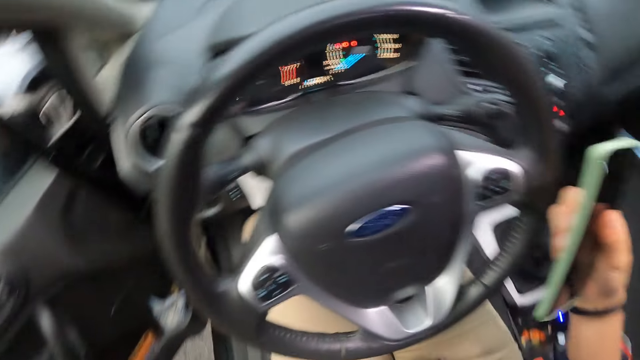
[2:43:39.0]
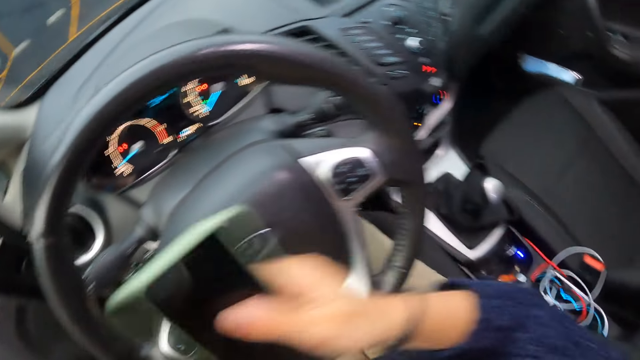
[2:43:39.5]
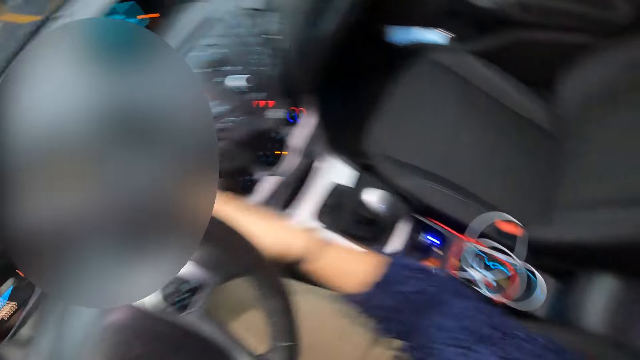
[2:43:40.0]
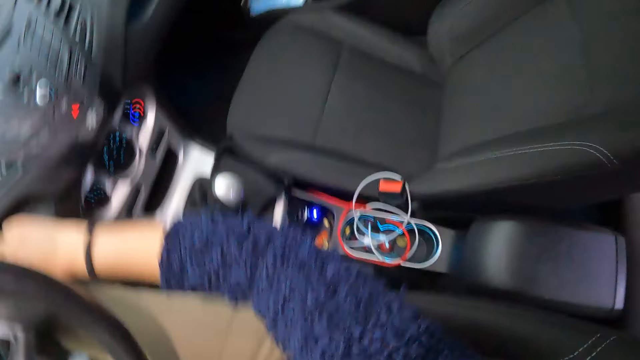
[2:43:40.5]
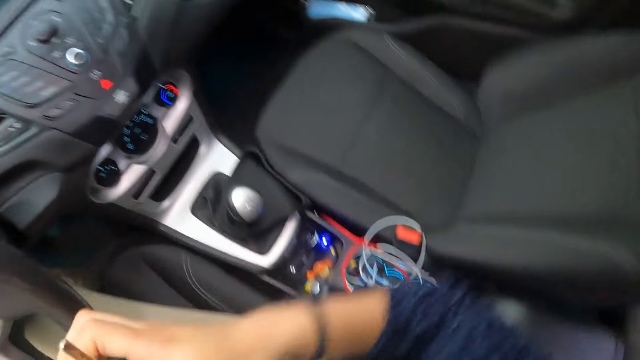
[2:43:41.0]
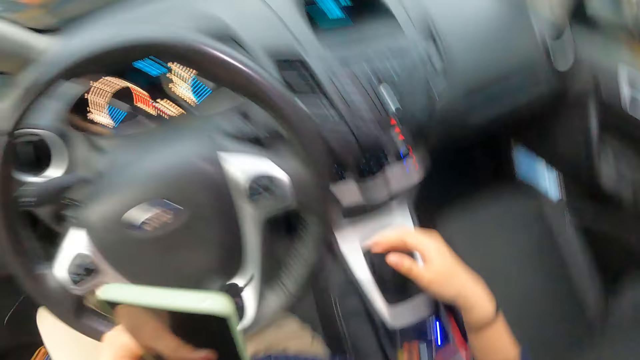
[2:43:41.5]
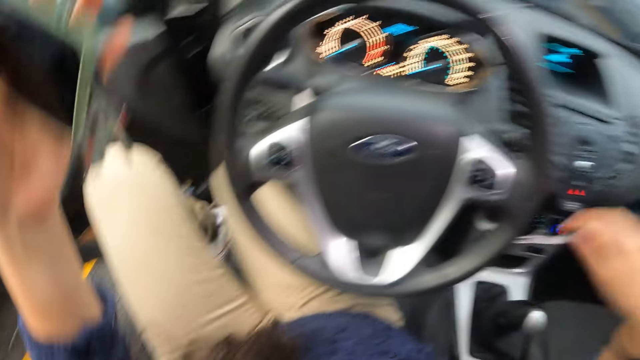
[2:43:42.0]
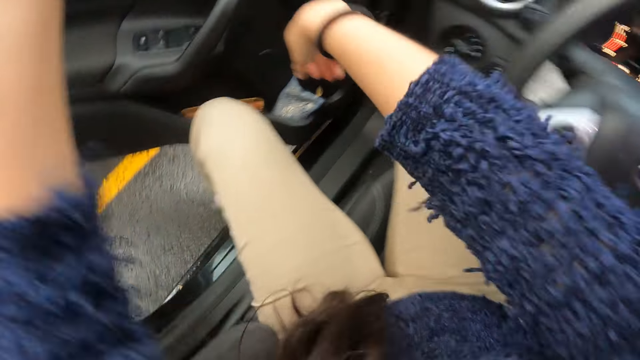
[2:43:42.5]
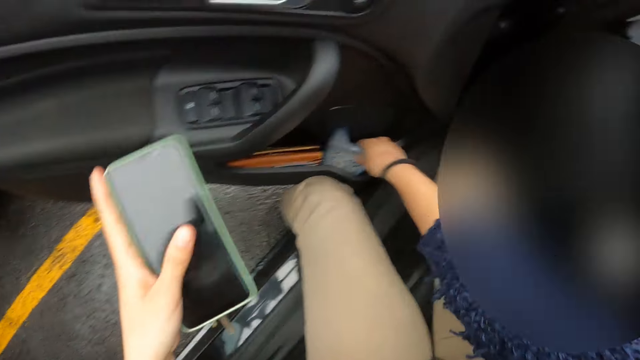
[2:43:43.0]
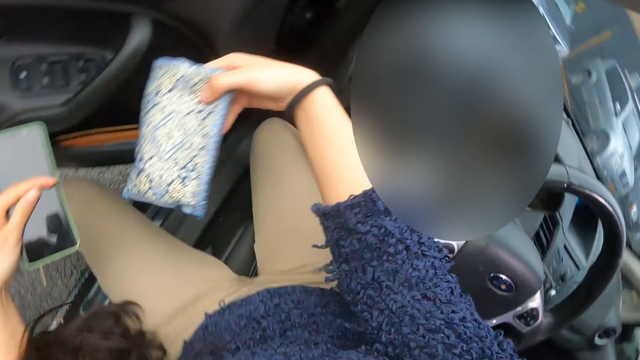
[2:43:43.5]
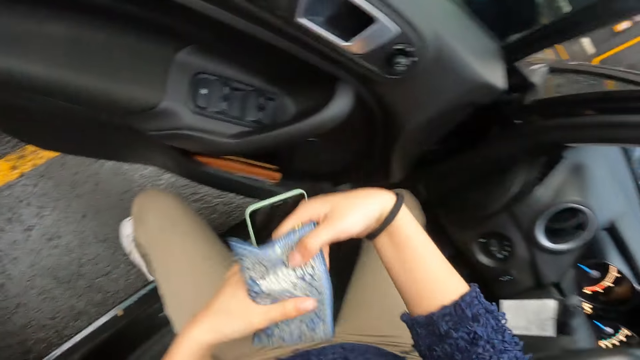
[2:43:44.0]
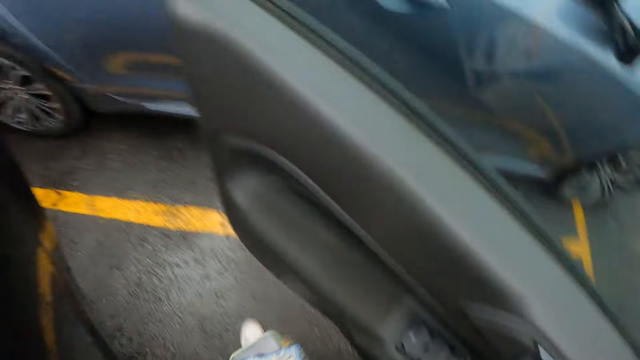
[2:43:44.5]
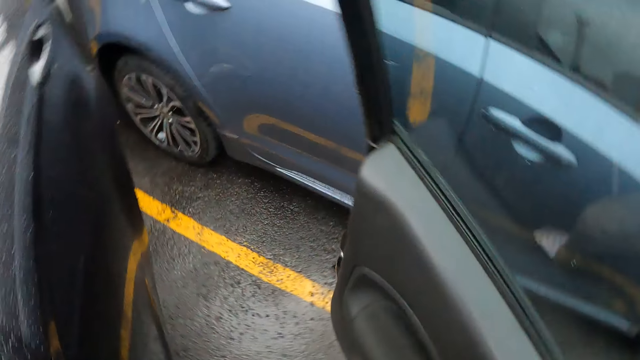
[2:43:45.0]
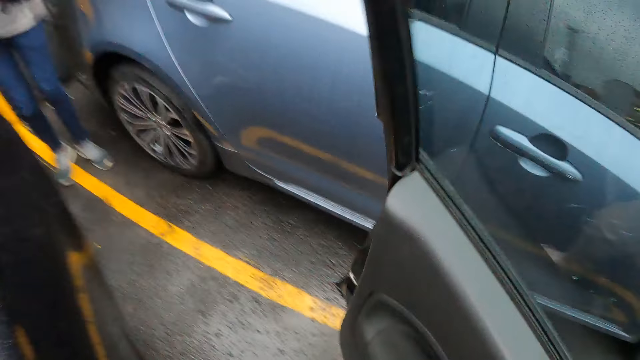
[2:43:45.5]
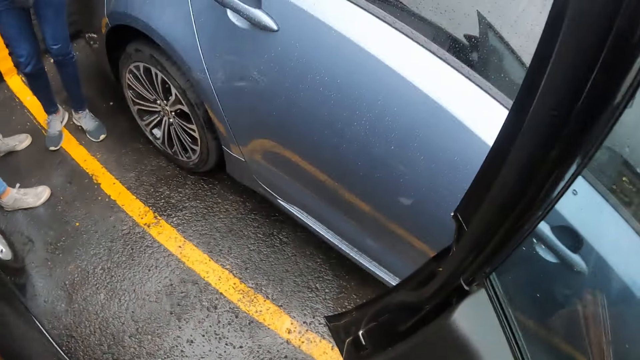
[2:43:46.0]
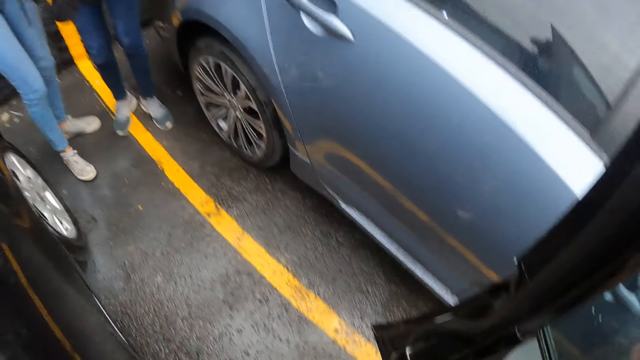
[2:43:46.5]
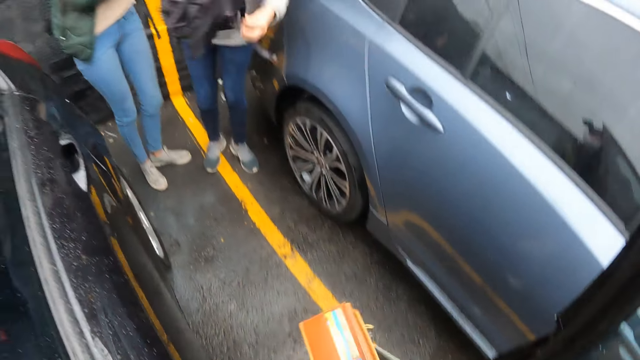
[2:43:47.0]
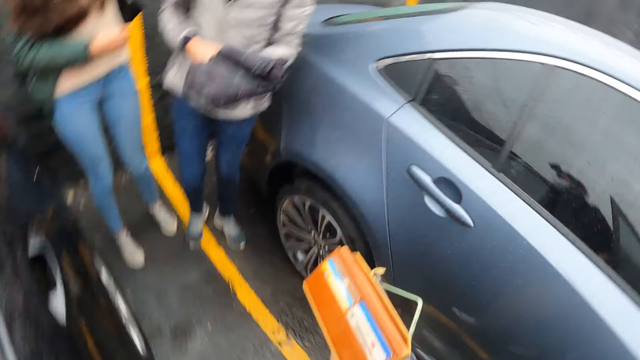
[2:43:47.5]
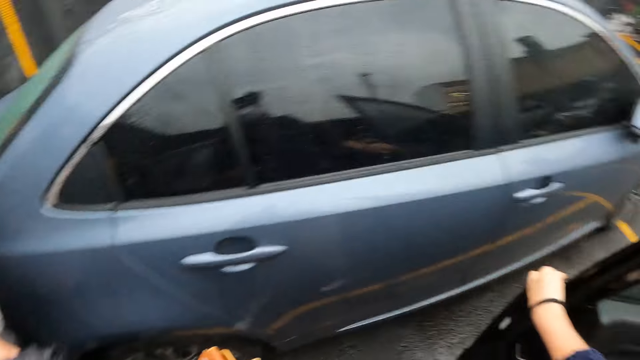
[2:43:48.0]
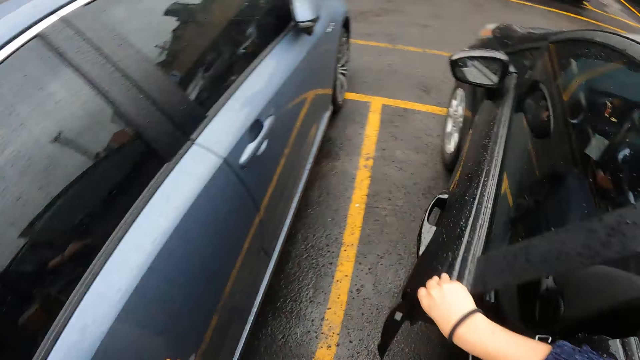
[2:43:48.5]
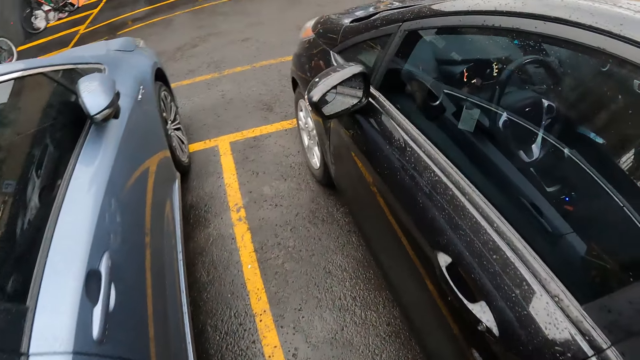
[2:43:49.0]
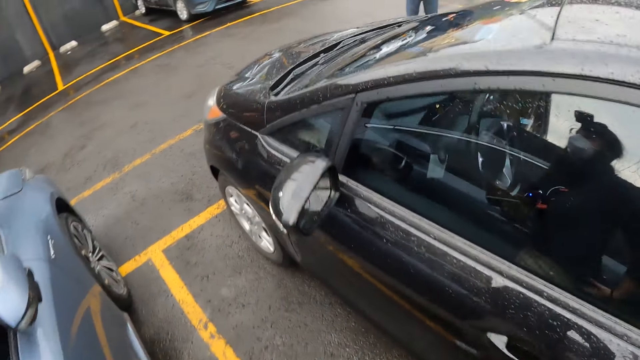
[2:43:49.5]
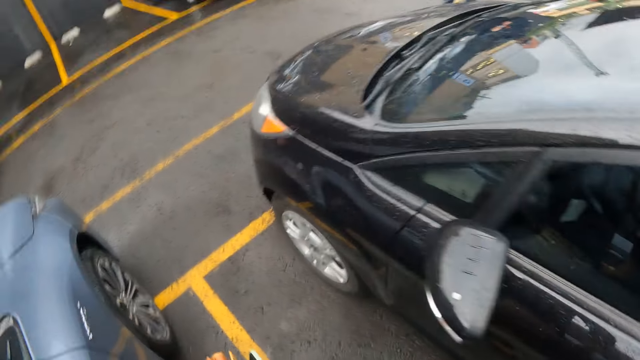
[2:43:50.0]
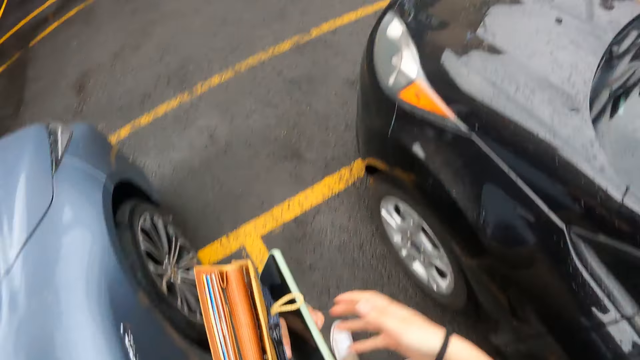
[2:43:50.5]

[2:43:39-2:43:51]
The camera wearer removes a car key from the car ignition with her right hand. She passes the car key from her right hand to her left hand. She picks a small bag from the car door compartment with her right hand. She steps out of the car. She passes the small bag from her right hand to her left hand. She closes the car door with her right hand.

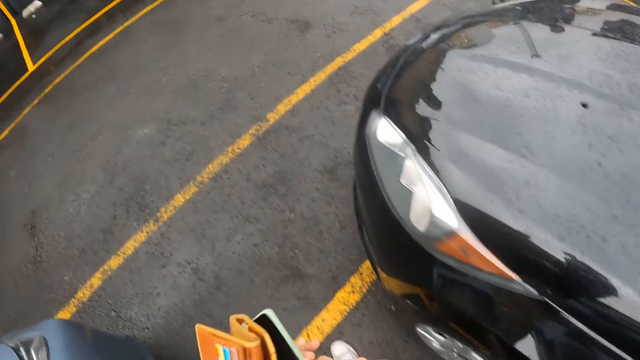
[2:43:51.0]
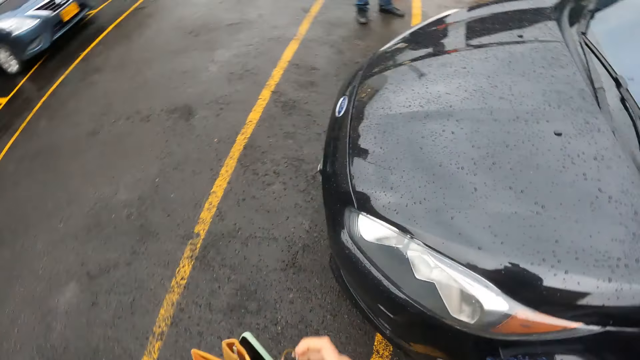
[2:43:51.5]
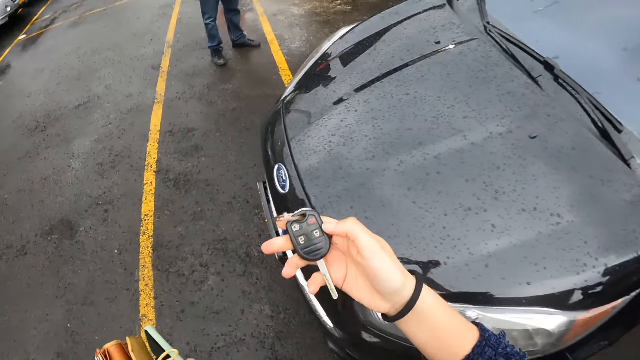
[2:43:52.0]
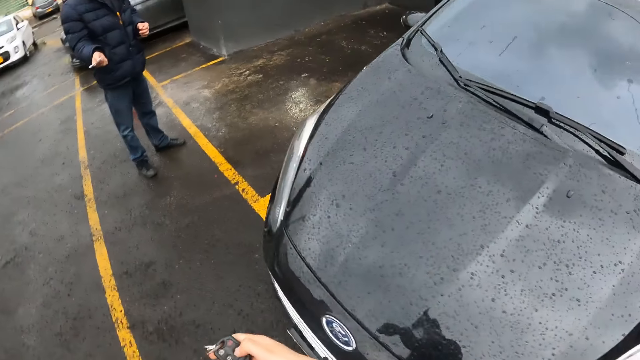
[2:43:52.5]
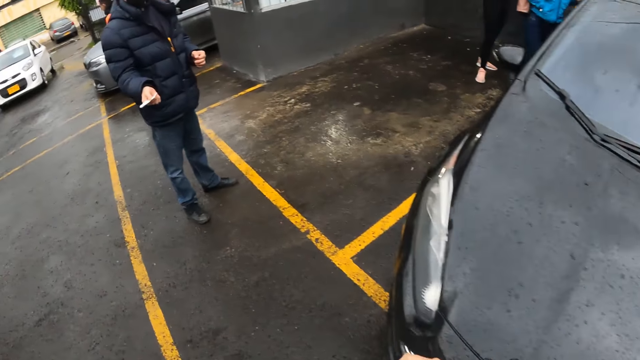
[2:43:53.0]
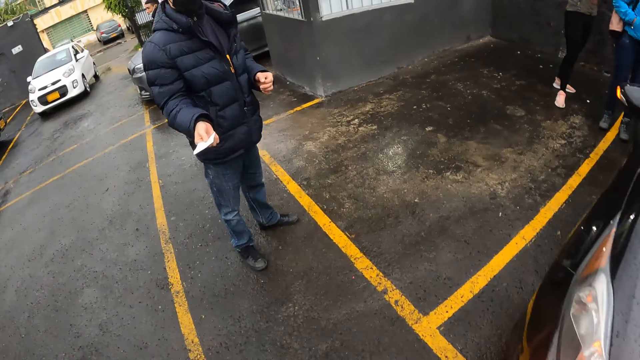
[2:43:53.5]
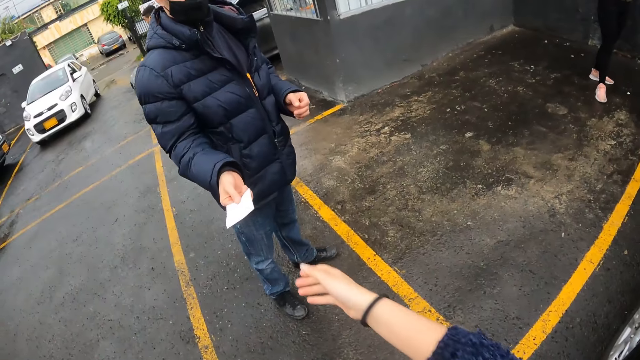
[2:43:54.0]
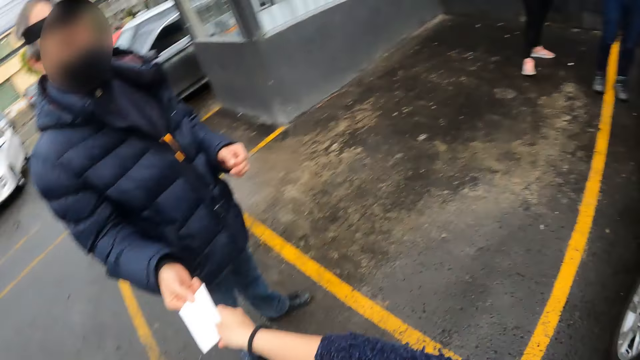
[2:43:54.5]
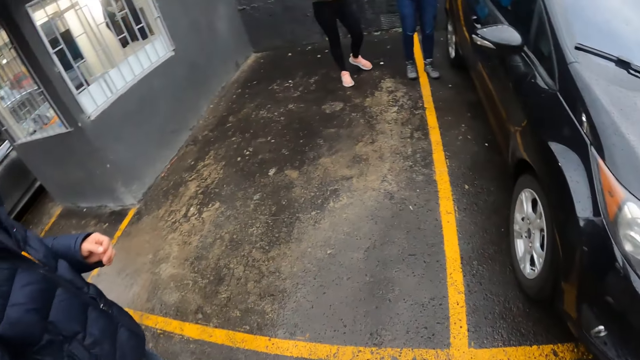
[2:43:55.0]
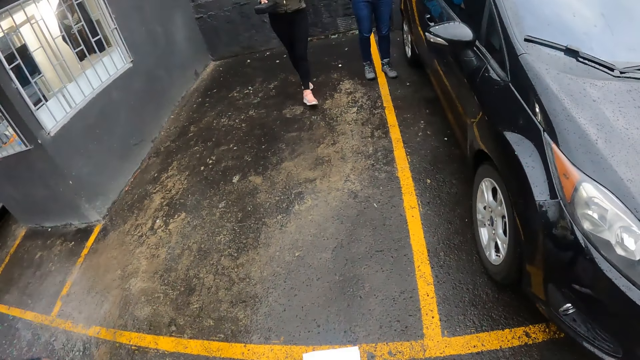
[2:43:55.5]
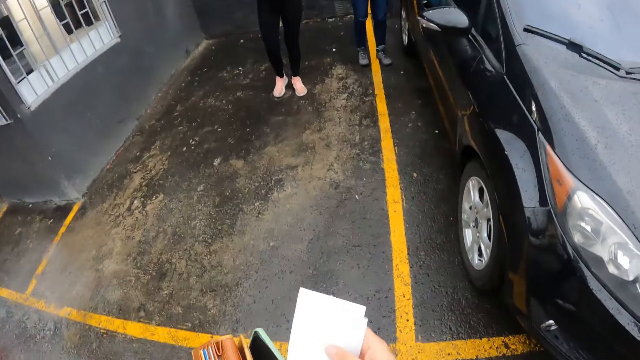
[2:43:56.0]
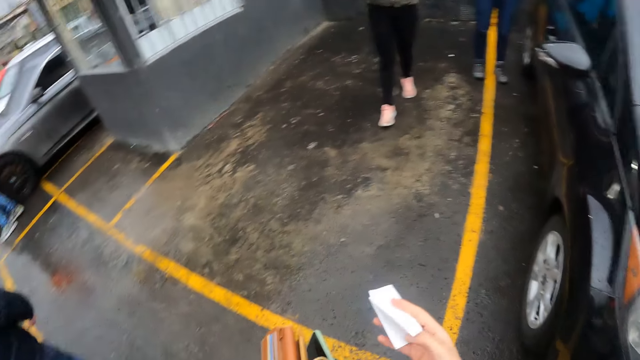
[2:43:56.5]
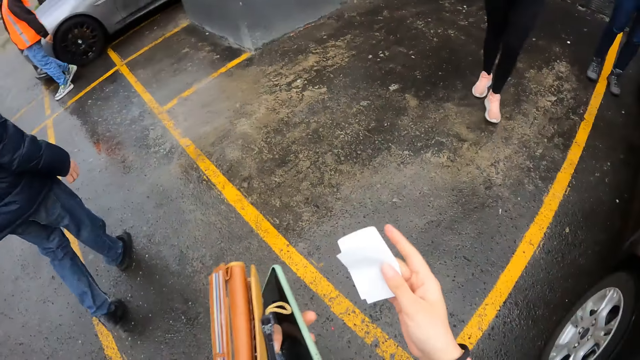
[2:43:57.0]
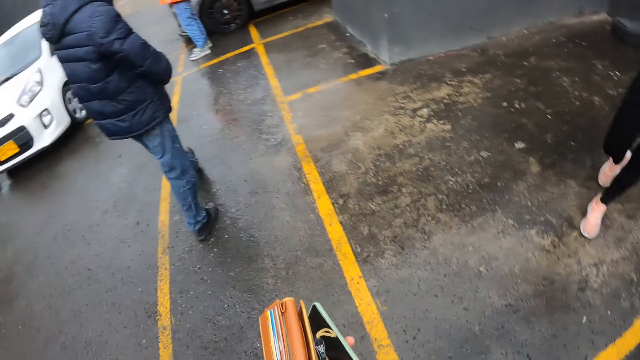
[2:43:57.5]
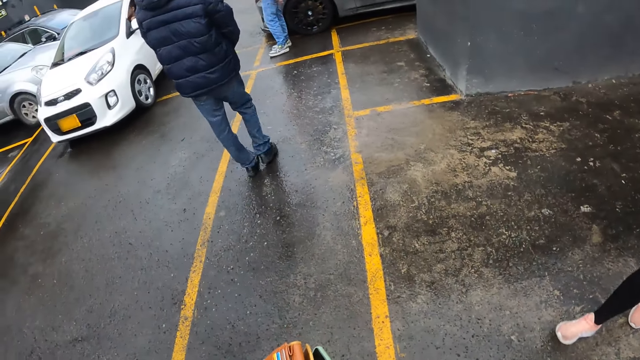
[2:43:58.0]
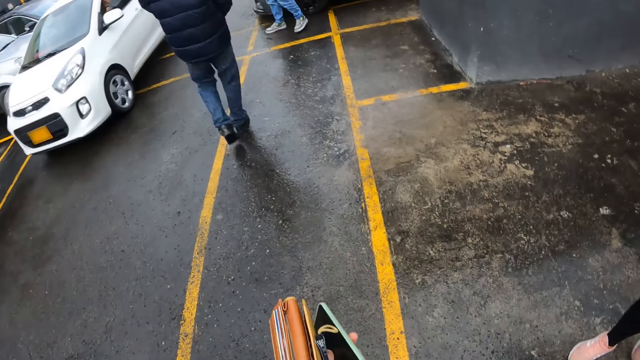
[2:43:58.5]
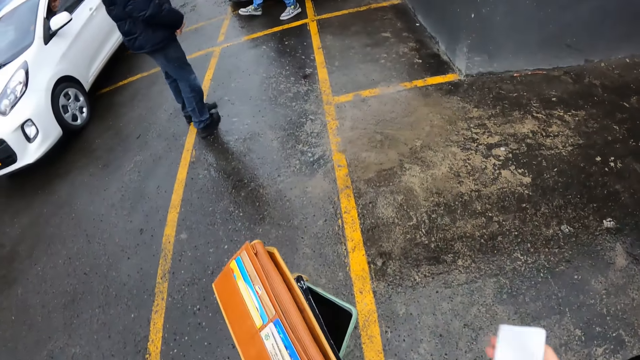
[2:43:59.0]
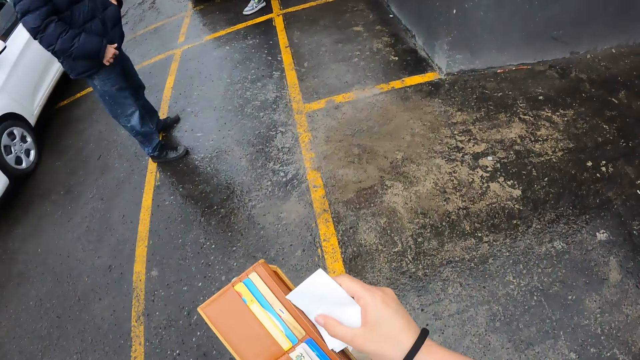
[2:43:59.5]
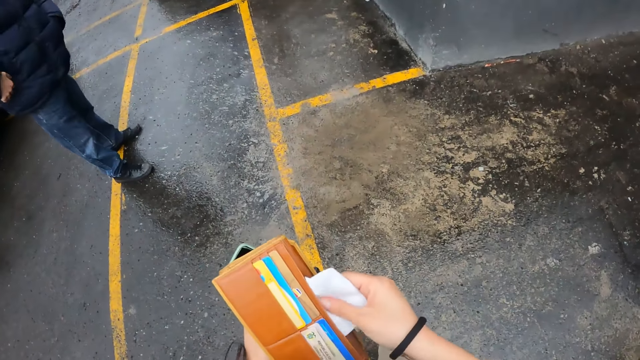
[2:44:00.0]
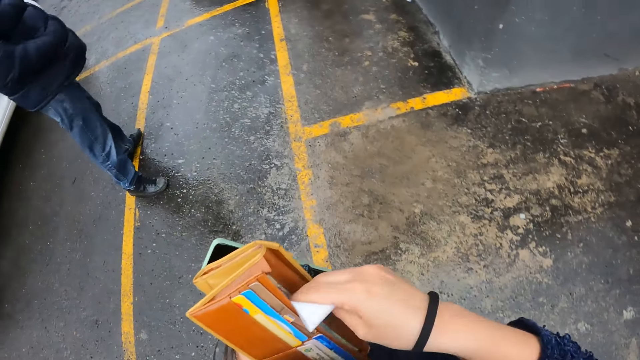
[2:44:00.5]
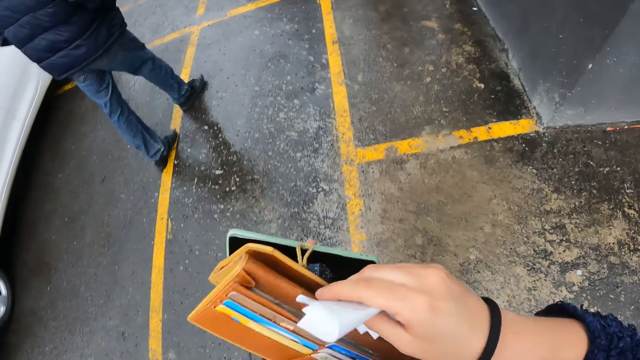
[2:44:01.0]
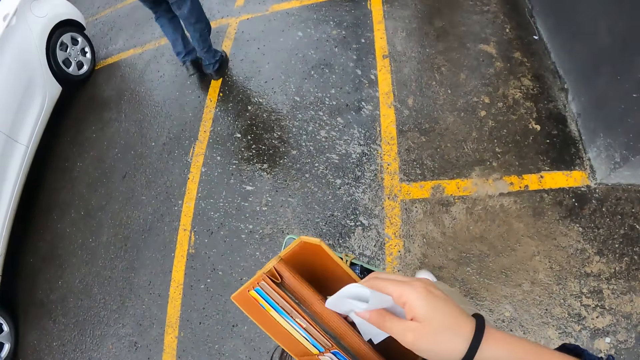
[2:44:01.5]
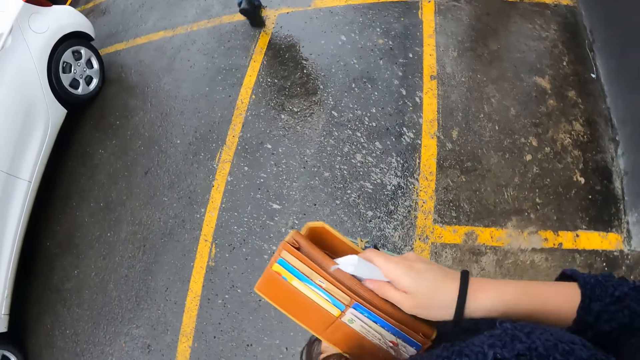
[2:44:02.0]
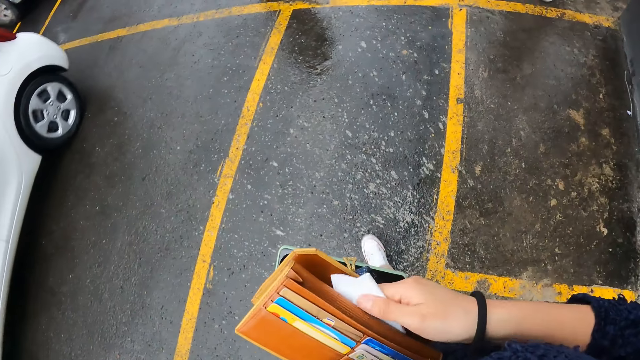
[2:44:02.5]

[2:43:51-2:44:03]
The camera wearer holds the car key in her right hand. She receives a paper from a man with her right hand. She folds the paper with her right hand. She puts the paper in a purse with both hands.
